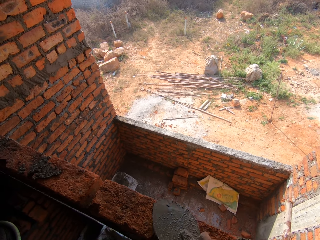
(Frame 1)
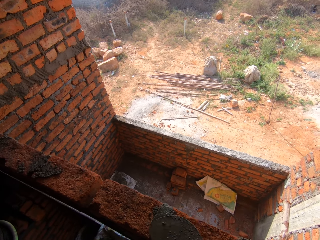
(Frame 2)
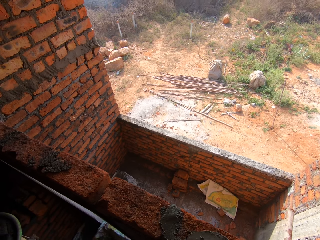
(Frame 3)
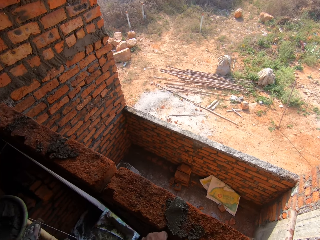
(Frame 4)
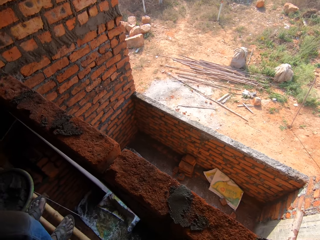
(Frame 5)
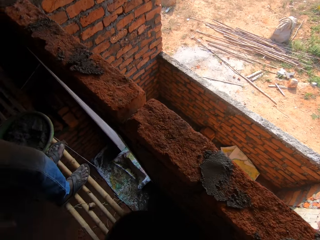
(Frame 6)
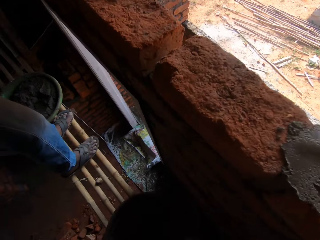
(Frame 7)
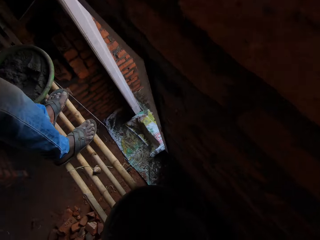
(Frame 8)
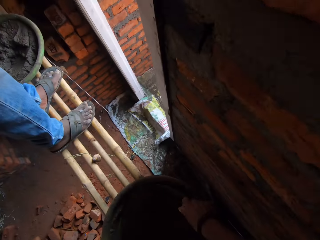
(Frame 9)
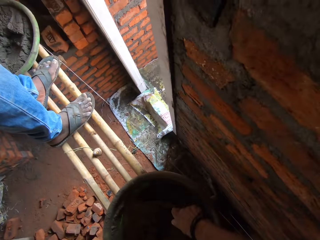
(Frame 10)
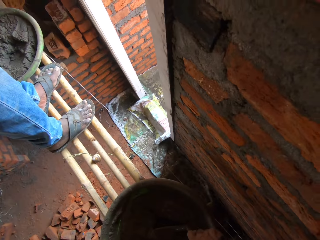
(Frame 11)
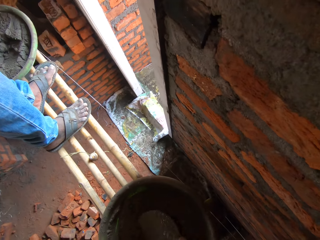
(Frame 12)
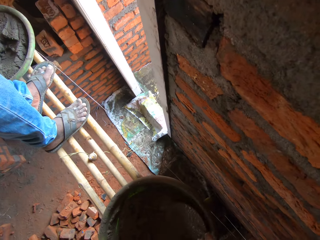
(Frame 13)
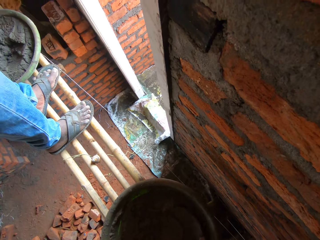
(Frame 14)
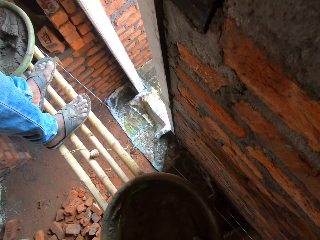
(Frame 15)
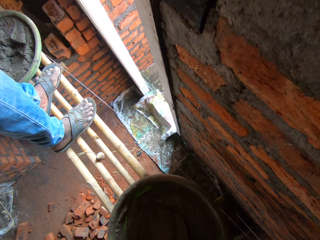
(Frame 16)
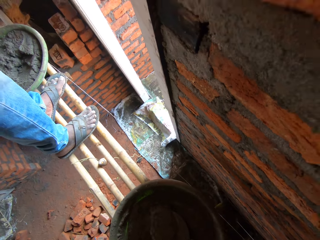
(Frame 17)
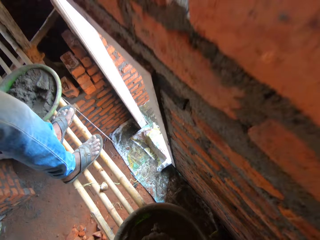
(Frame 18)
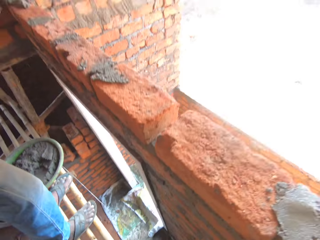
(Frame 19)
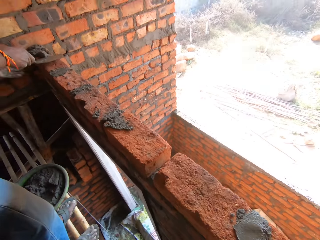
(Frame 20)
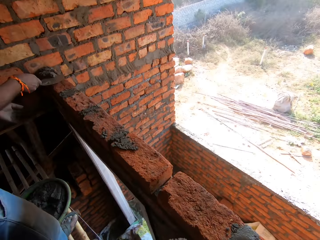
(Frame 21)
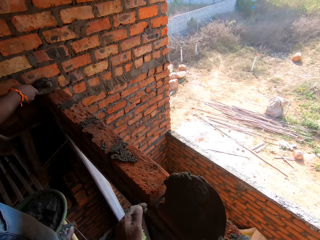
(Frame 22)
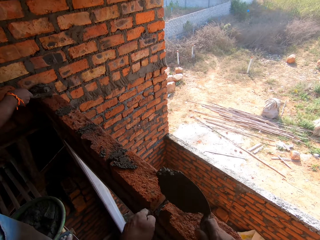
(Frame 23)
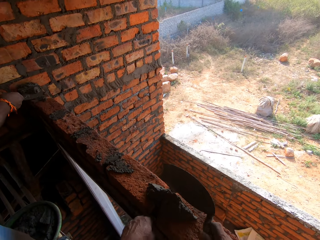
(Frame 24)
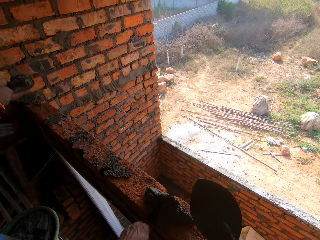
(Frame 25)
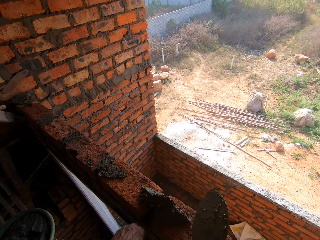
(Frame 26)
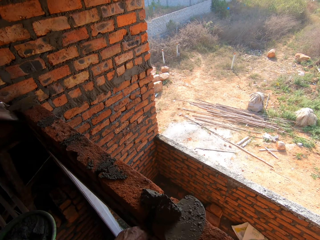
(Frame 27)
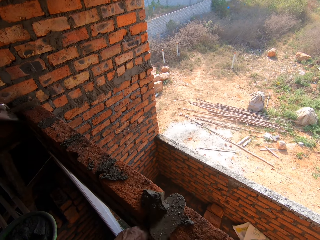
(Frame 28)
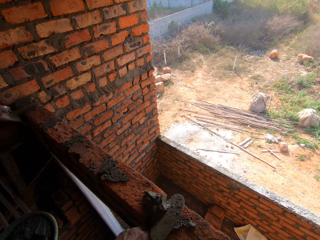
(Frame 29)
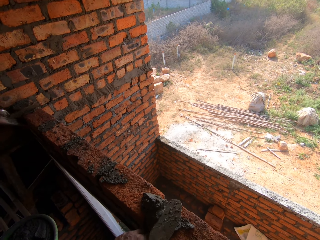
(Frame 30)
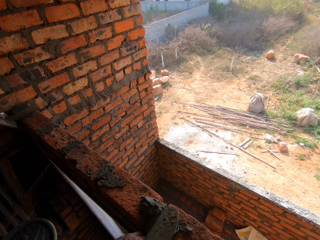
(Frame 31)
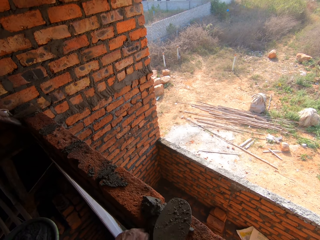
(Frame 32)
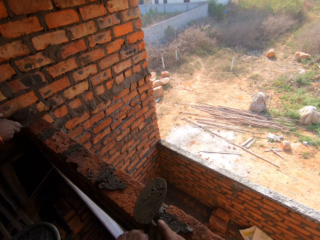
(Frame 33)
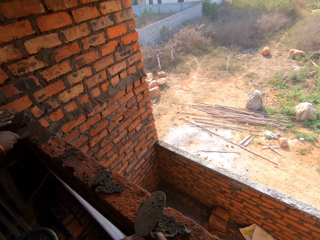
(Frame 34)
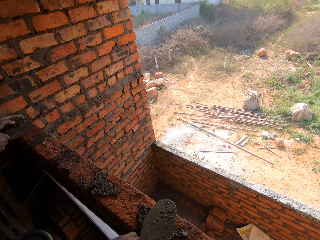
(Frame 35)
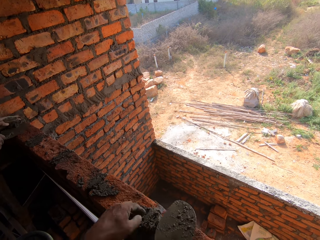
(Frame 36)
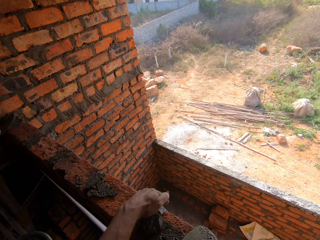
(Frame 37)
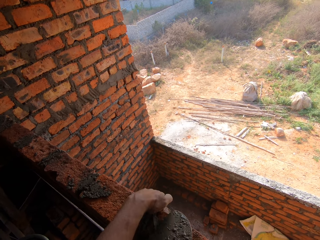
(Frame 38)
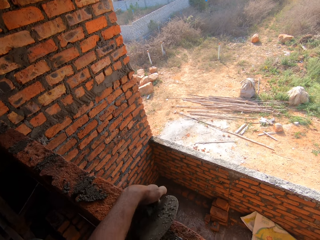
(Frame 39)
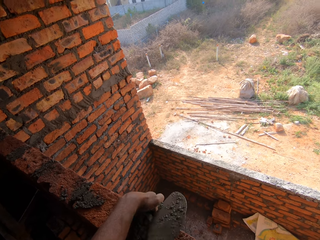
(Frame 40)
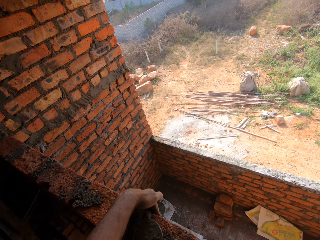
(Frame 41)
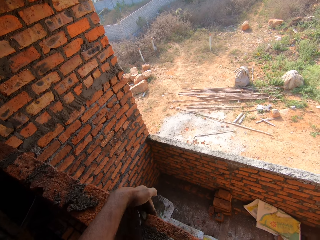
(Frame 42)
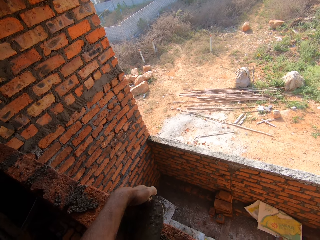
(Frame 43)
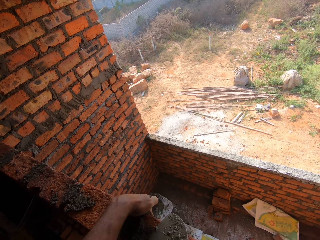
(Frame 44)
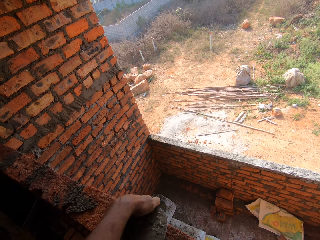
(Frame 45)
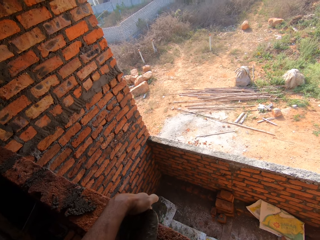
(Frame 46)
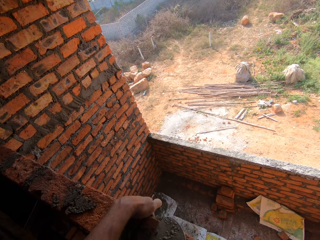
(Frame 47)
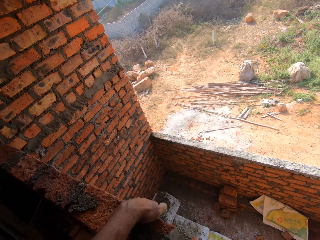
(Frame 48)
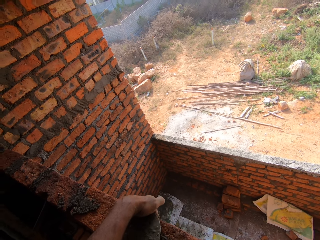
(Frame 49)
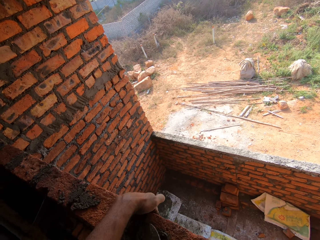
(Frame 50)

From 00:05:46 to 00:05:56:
The camera wearer scoops concrete with a brick trowel. A person plasters cement on a brick. The camera wearer applies the concrete on the brick with the brick trowel.

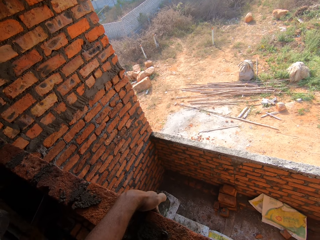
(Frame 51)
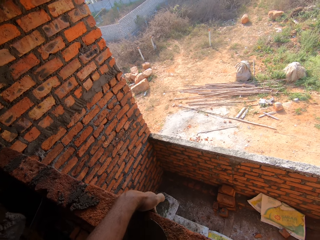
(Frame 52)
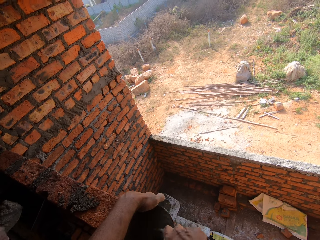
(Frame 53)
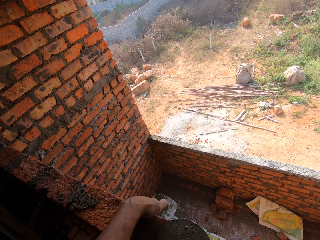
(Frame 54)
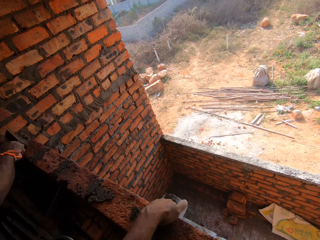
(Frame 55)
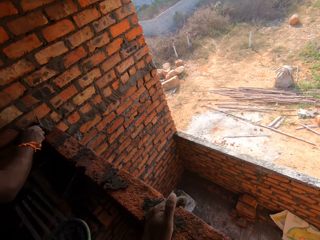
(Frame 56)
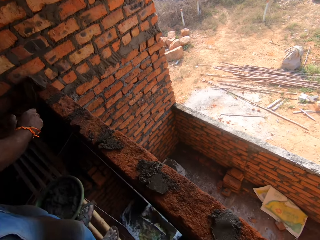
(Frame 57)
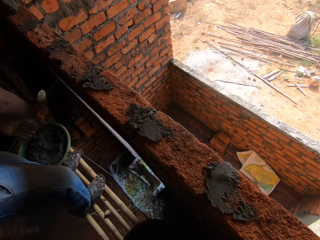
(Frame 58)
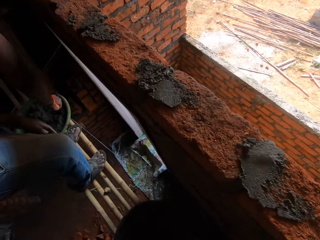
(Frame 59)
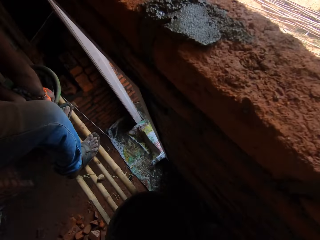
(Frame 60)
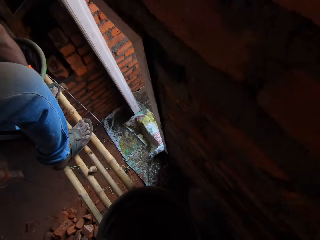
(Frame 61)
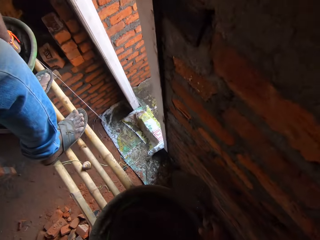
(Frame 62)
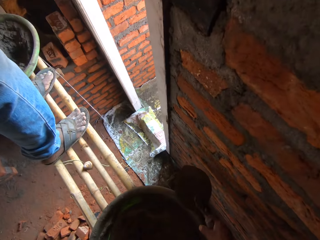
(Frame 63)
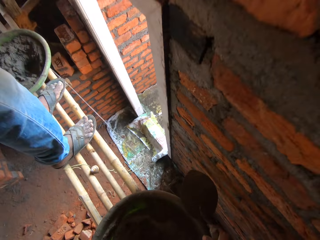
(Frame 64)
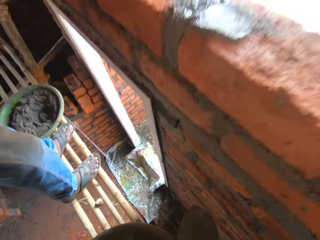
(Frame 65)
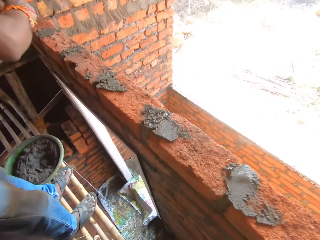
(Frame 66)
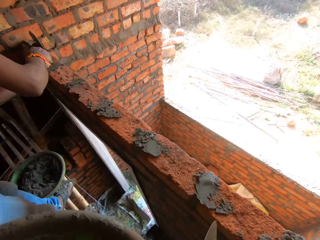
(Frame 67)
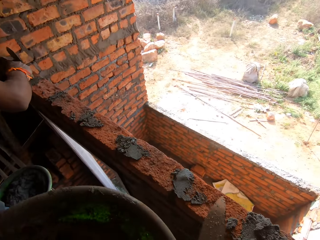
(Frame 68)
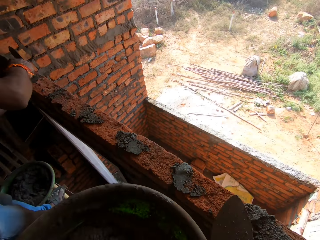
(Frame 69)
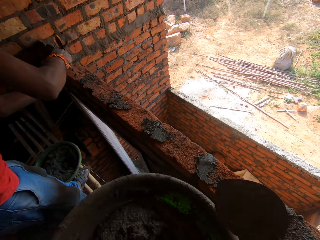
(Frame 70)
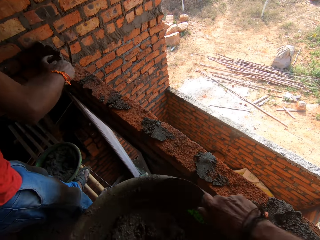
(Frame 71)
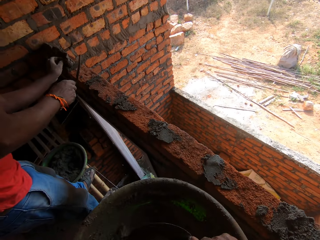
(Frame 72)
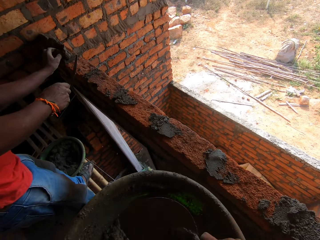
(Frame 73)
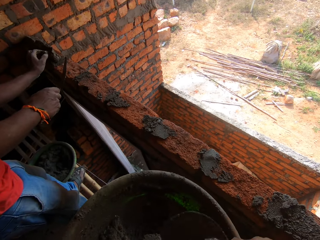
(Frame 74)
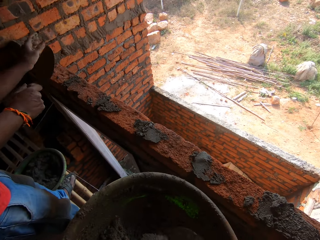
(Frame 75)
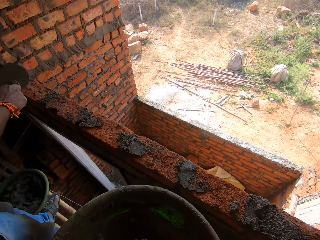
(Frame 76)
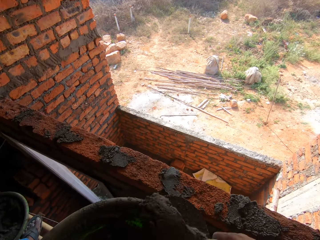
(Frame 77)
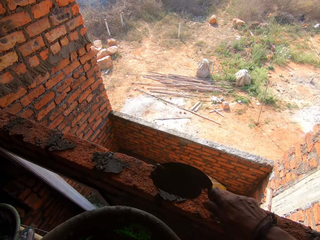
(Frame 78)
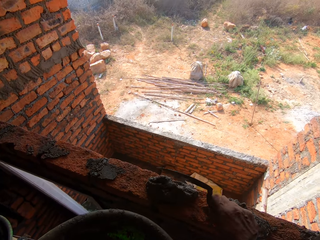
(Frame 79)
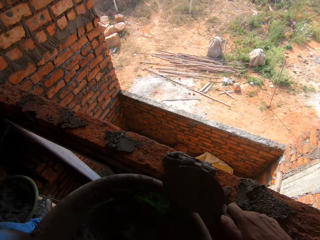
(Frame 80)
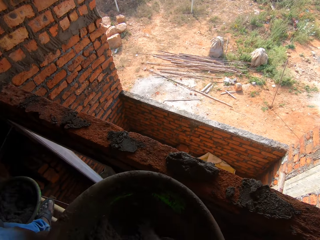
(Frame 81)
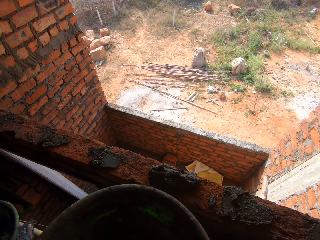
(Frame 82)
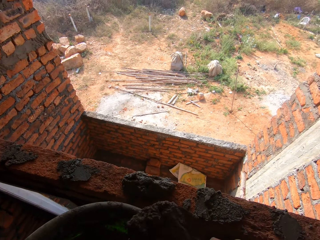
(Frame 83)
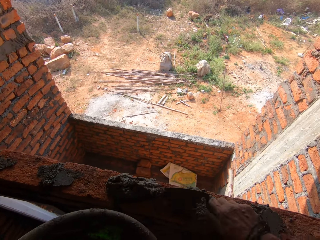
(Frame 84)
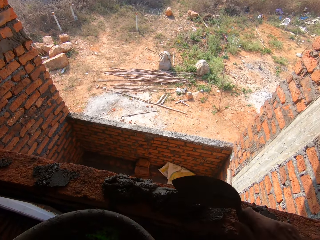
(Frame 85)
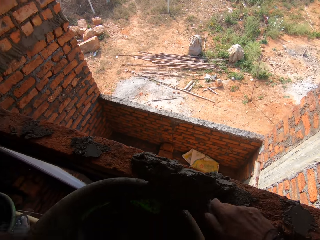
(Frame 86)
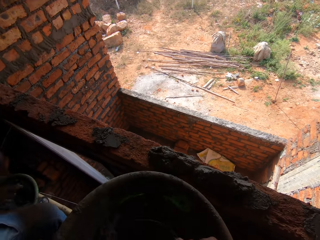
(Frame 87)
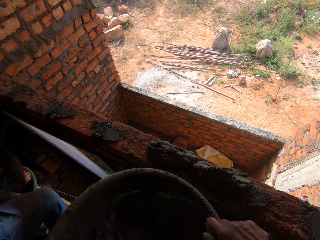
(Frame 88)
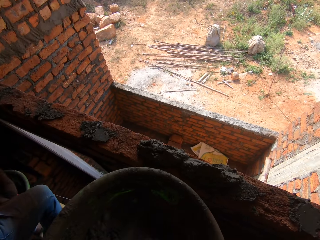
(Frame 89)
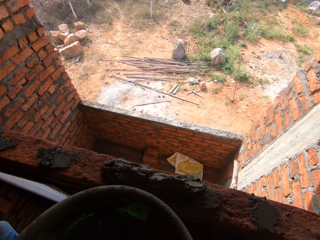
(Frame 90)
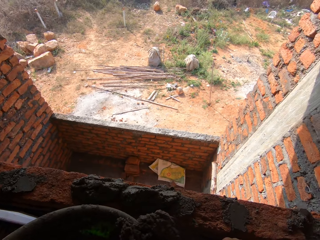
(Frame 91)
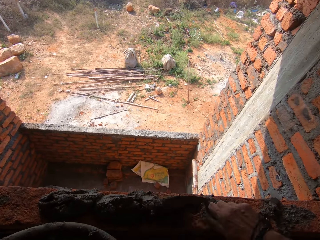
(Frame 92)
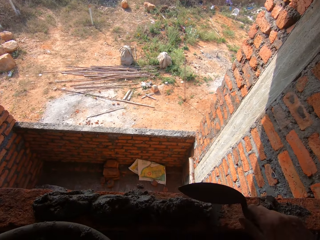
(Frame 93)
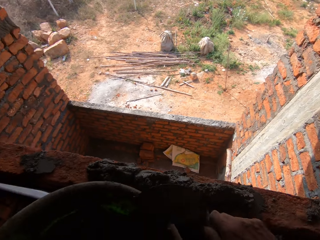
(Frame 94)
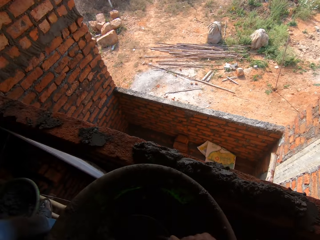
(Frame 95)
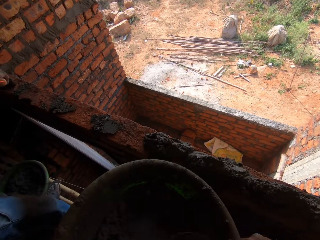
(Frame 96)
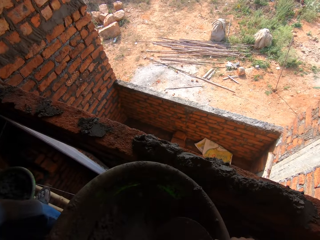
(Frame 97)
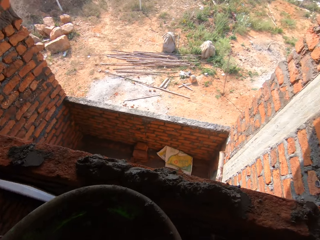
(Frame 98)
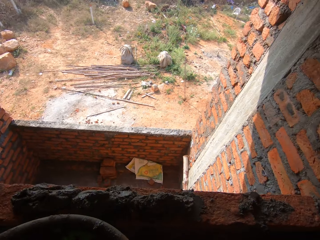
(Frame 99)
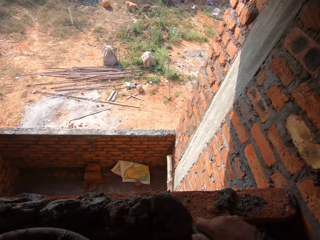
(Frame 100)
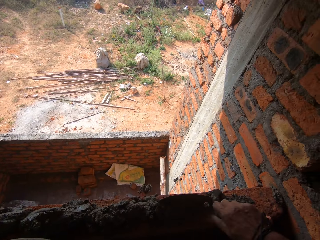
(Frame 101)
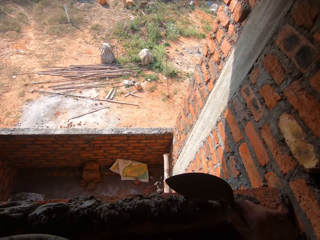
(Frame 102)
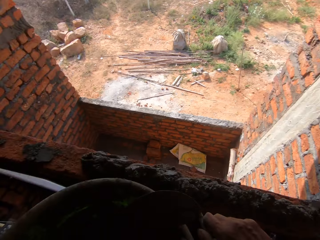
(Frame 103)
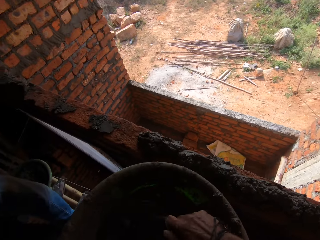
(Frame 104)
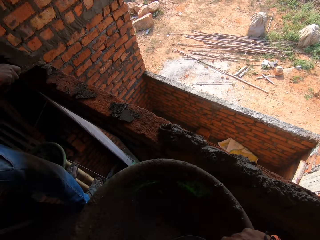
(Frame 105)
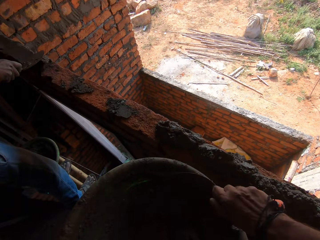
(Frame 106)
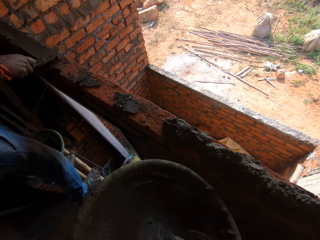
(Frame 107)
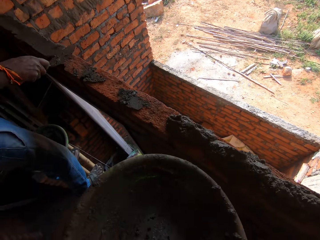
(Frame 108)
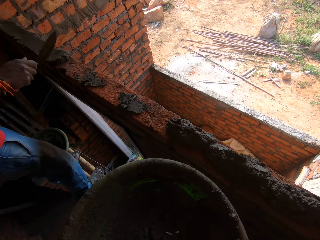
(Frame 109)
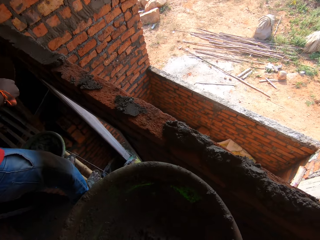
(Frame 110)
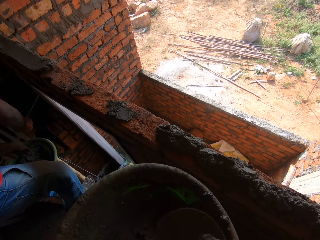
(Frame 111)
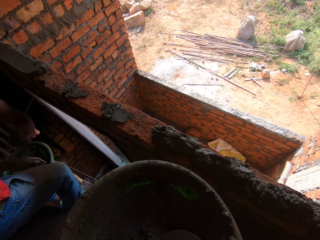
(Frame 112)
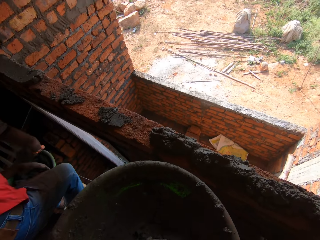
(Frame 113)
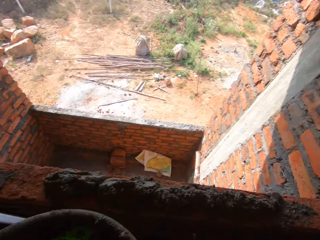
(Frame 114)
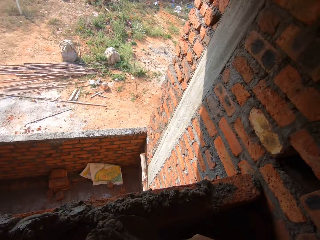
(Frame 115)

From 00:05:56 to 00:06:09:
The camera wearer picks the concrete basin mixer. They scoop cement with a trowel. A person plasters cement on a brick. The camera wearer applies the concrete on the brick. They scoop the cement with the trowel. They plaster the cement on the brick. They scoop the cement with the trowel. They plaster the cement on the brick. They scoop the cement with the trowel. They plaster the cement on the brick. They scoop the cement with the trowel.
